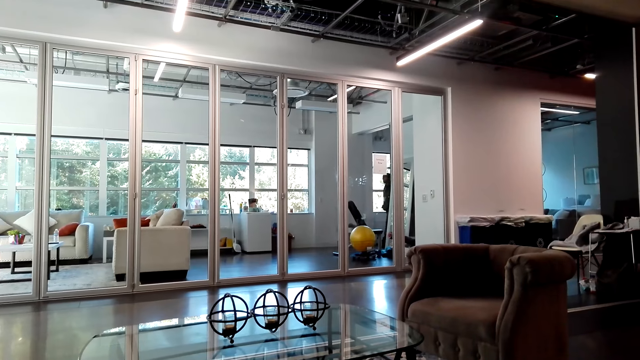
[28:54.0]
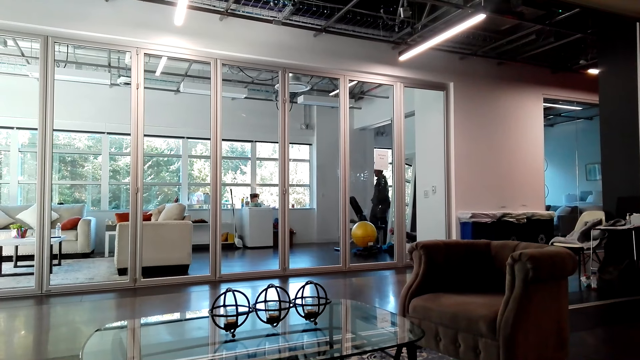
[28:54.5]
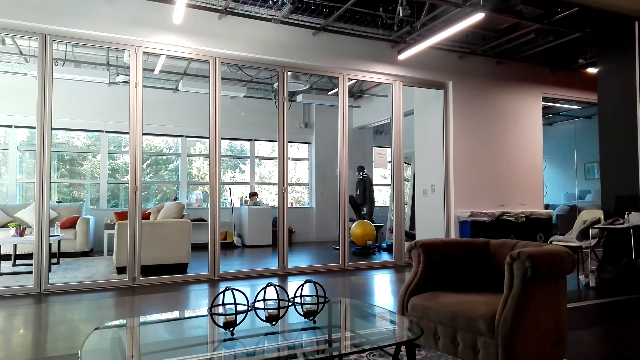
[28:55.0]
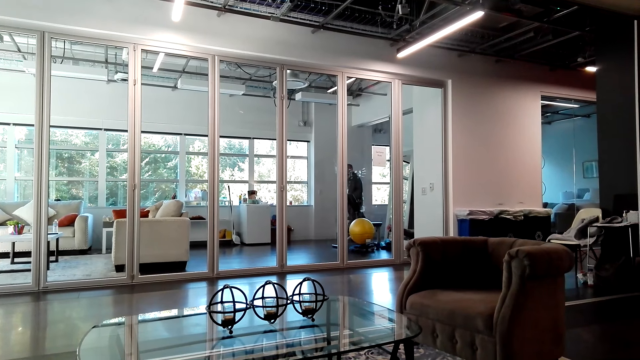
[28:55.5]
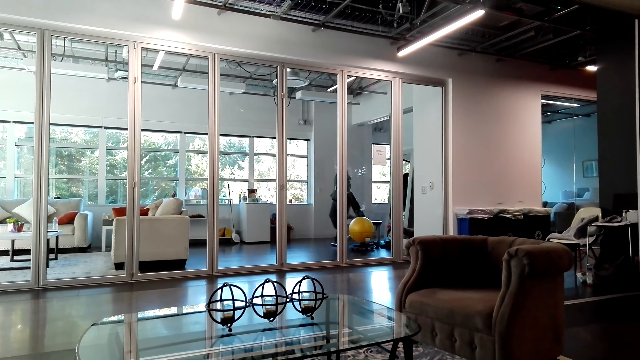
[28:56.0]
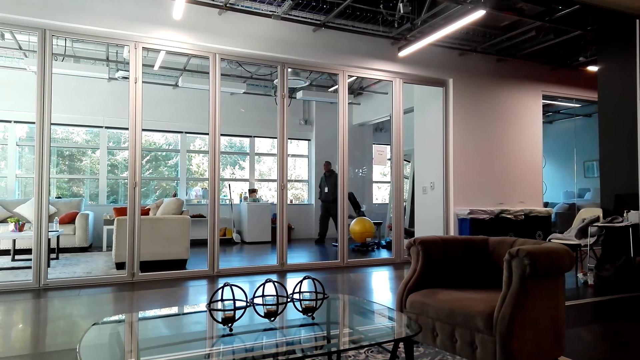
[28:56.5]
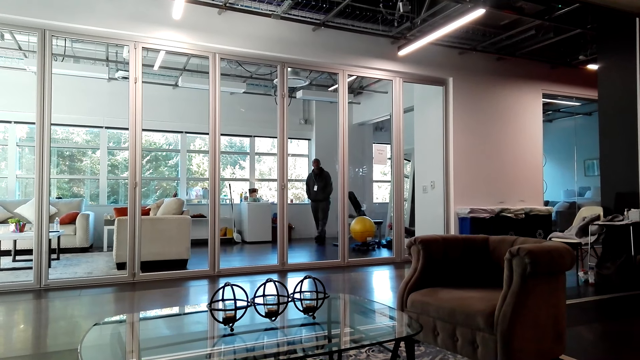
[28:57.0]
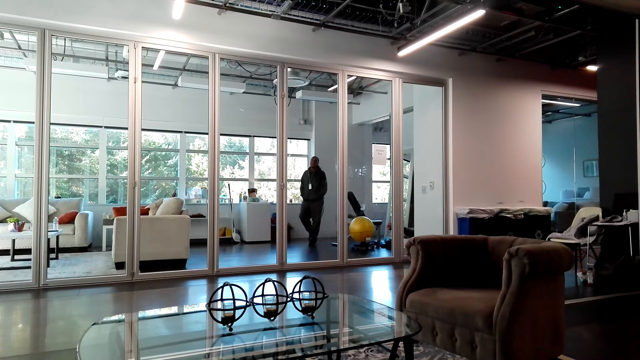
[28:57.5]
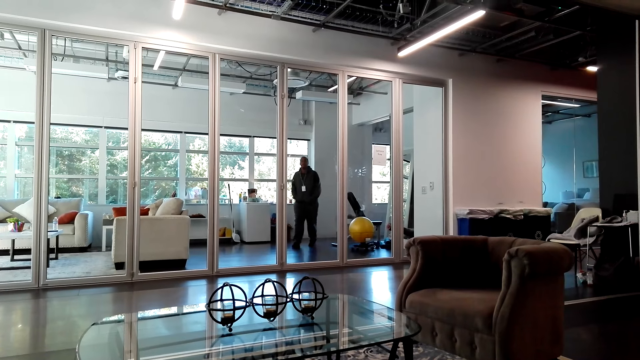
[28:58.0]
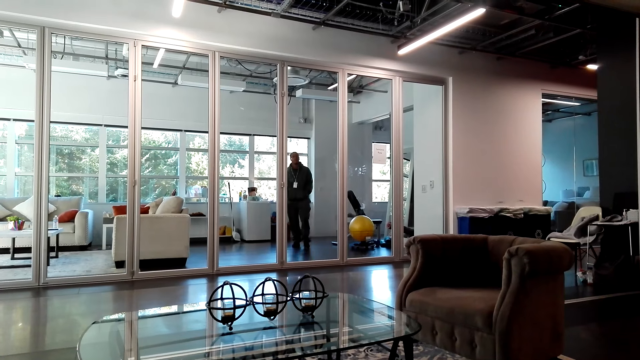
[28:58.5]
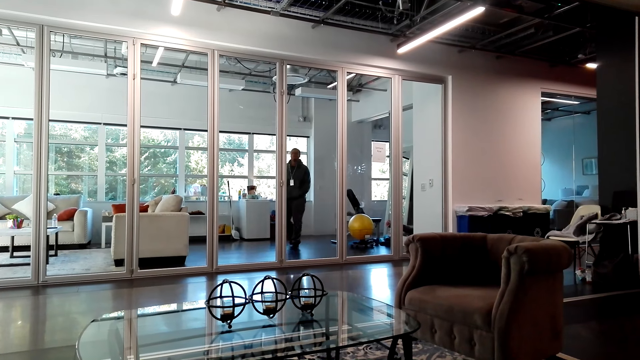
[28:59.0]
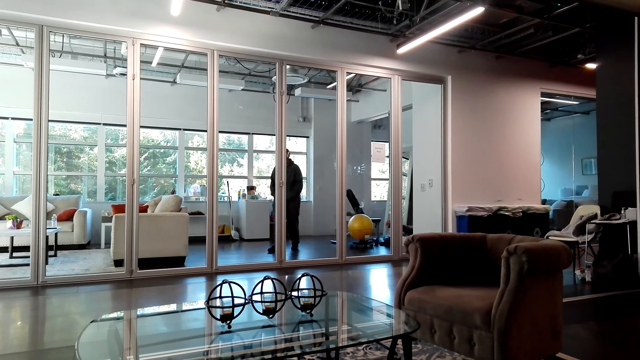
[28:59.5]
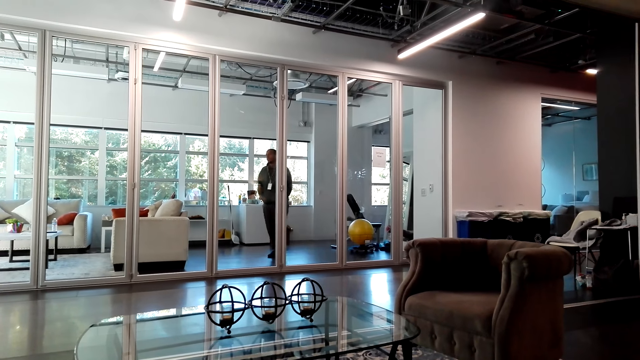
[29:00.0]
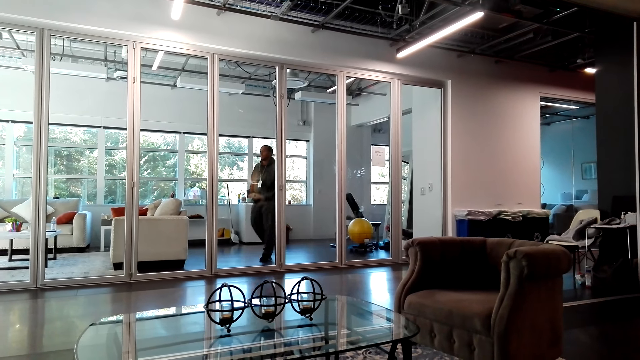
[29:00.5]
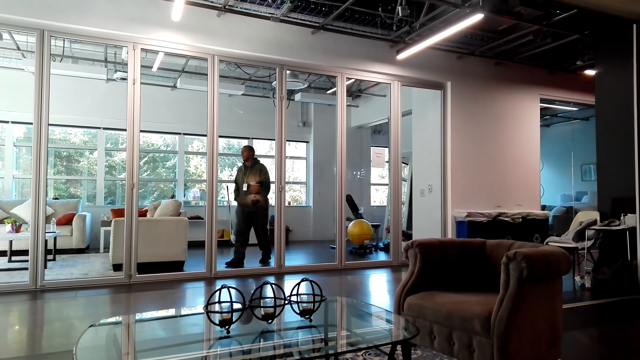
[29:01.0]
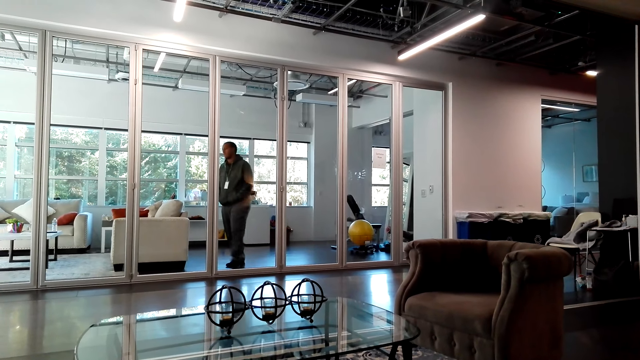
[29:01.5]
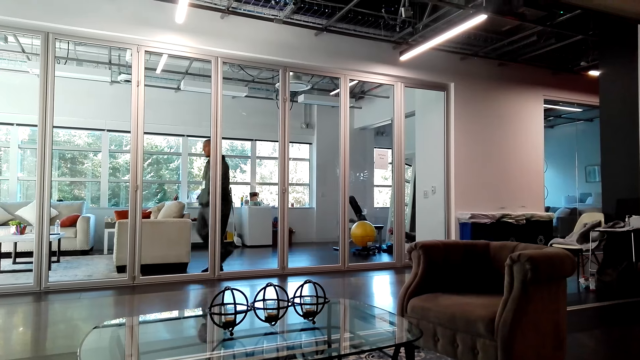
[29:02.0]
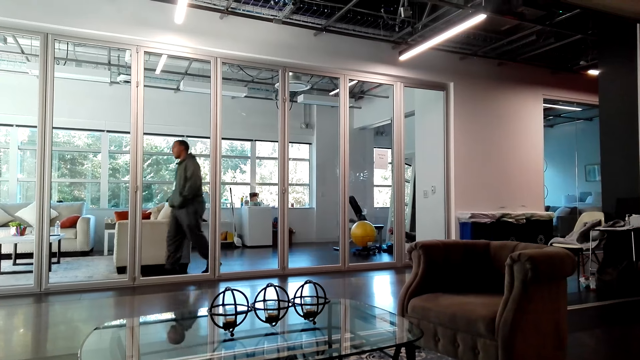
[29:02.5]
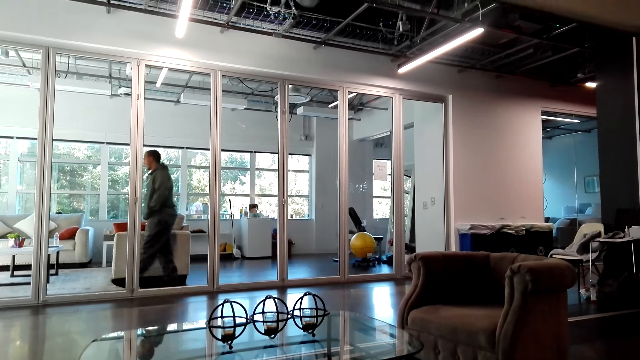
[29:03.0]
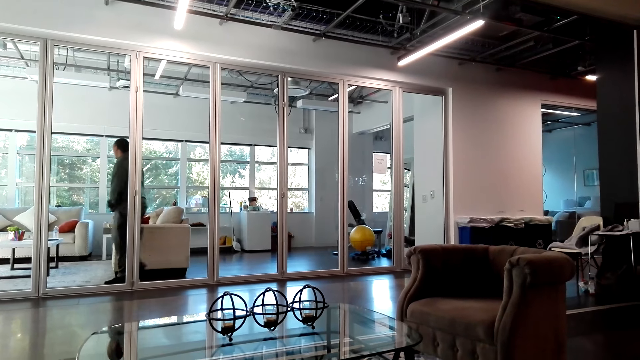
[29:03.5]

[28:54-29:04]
A person walks in the living room. The camera wearer talks to the person.

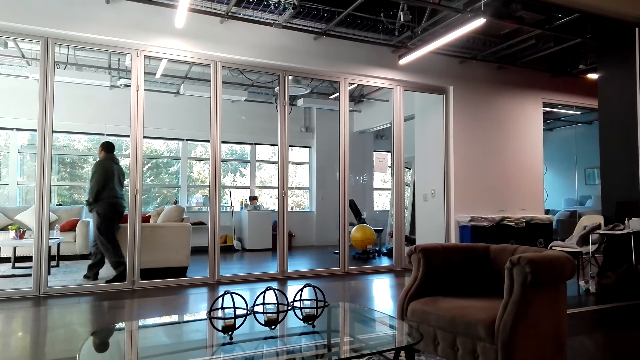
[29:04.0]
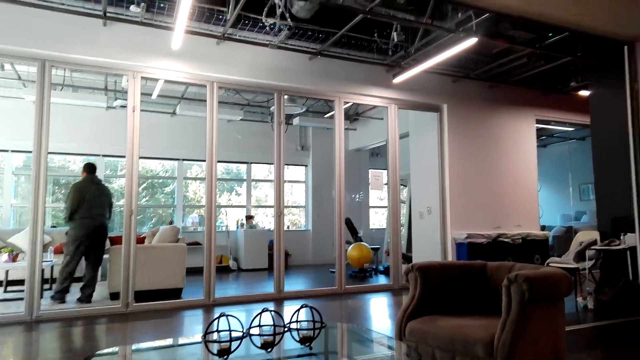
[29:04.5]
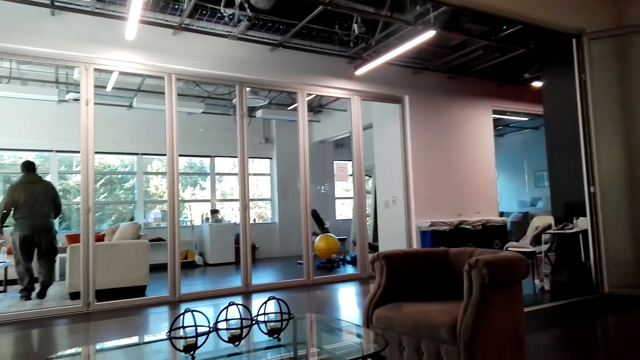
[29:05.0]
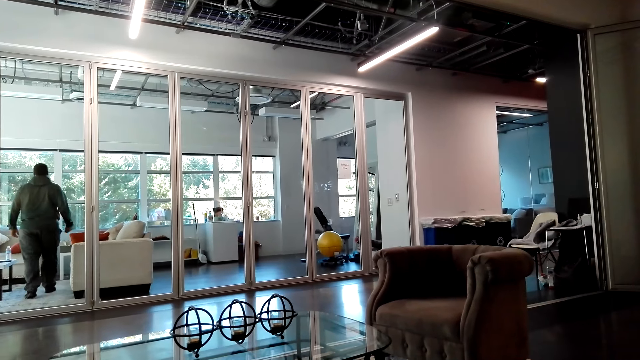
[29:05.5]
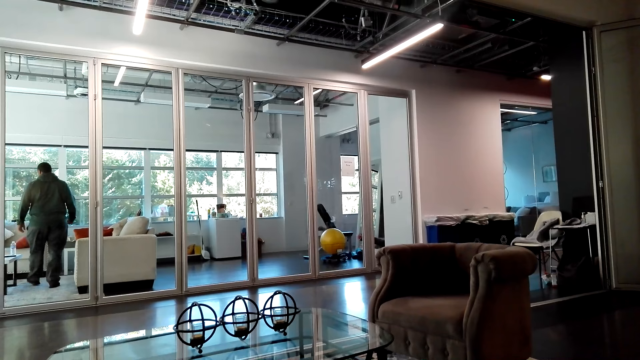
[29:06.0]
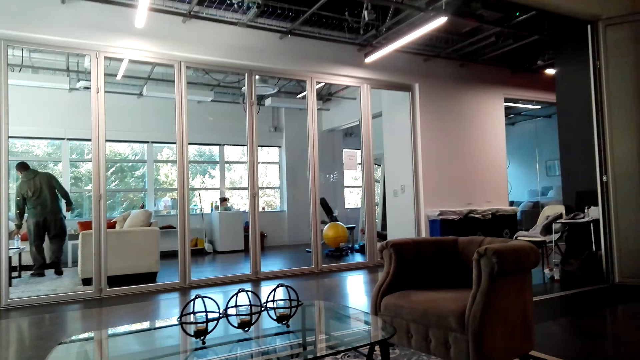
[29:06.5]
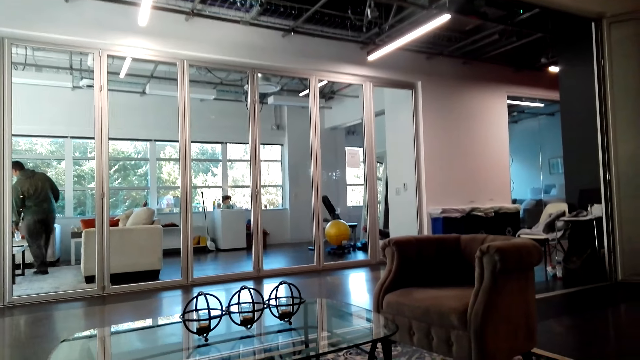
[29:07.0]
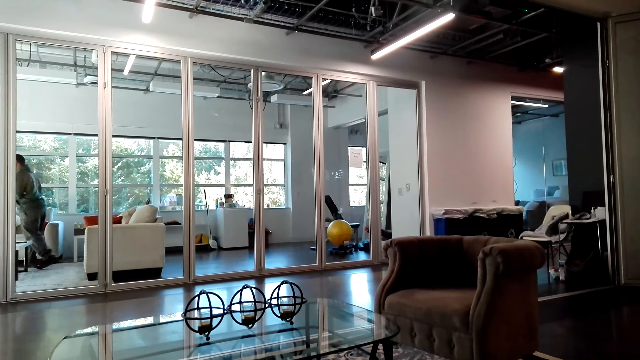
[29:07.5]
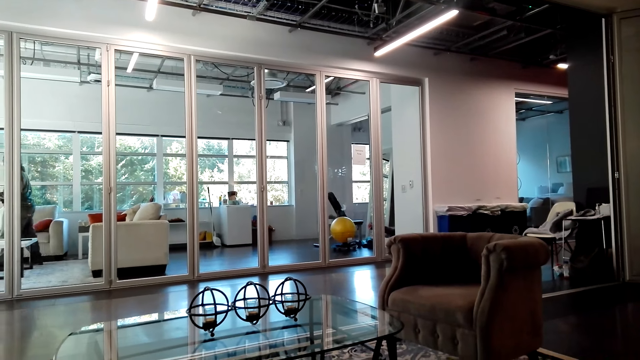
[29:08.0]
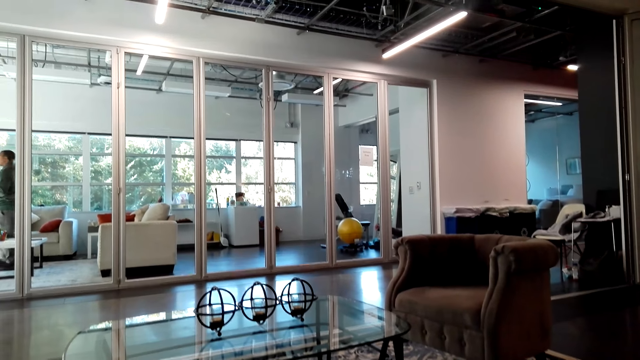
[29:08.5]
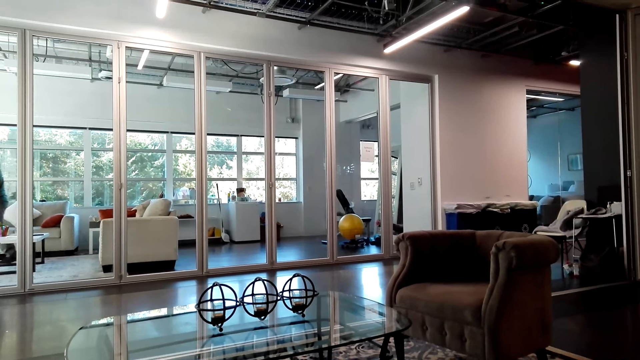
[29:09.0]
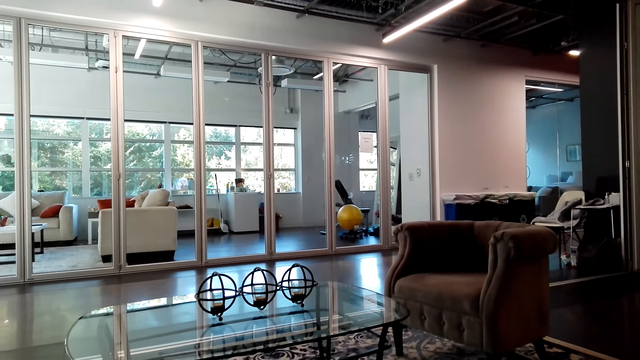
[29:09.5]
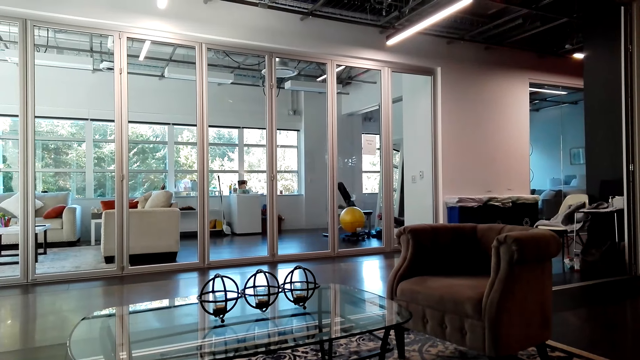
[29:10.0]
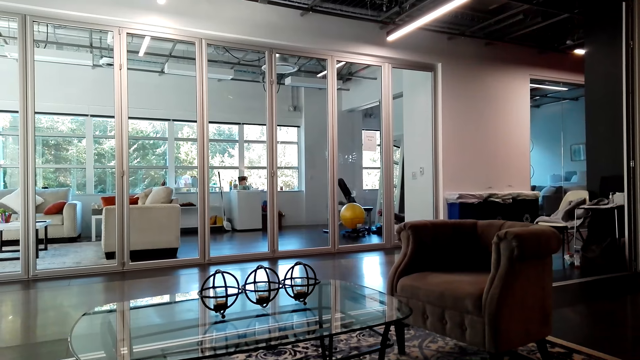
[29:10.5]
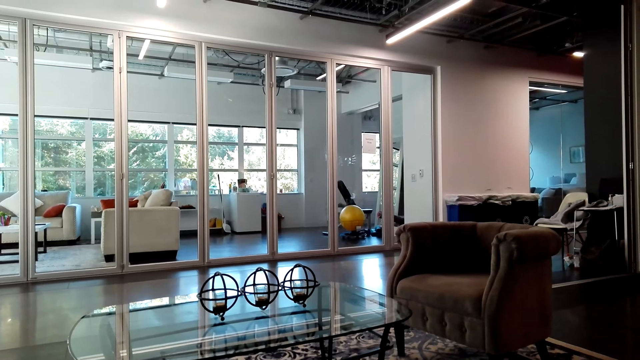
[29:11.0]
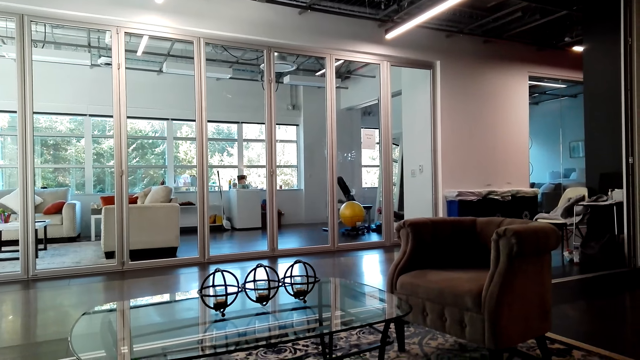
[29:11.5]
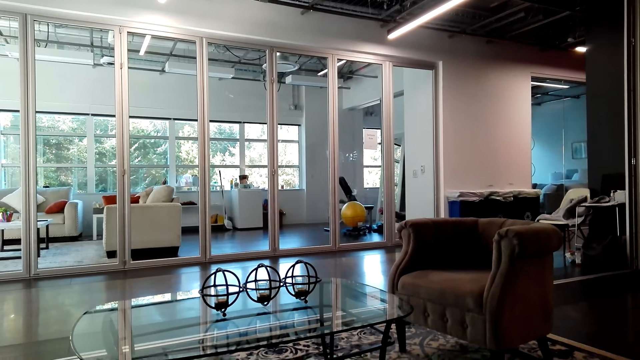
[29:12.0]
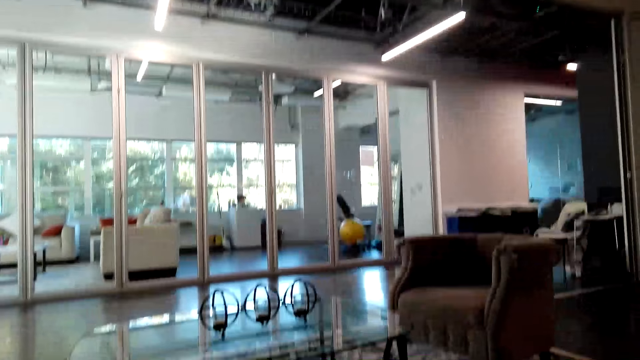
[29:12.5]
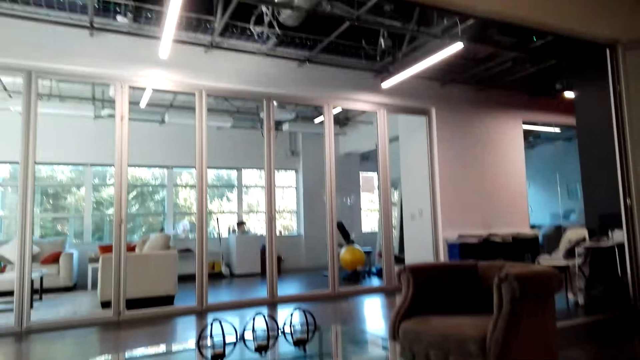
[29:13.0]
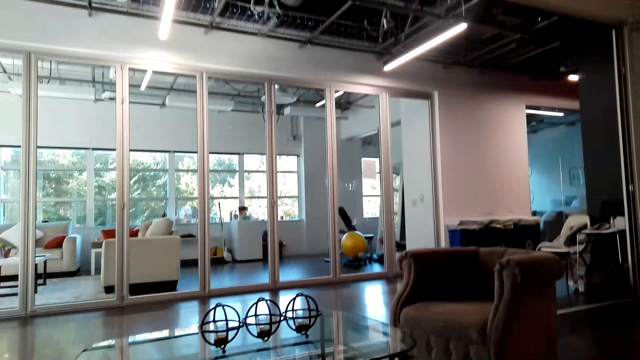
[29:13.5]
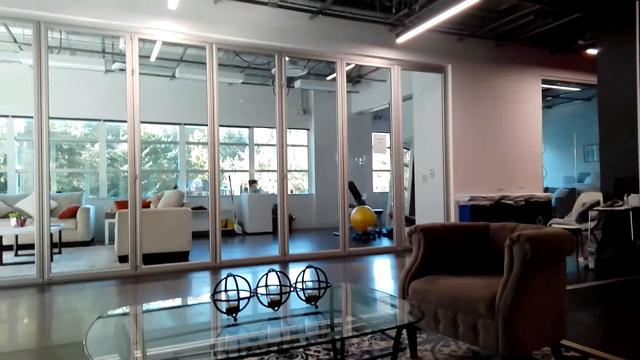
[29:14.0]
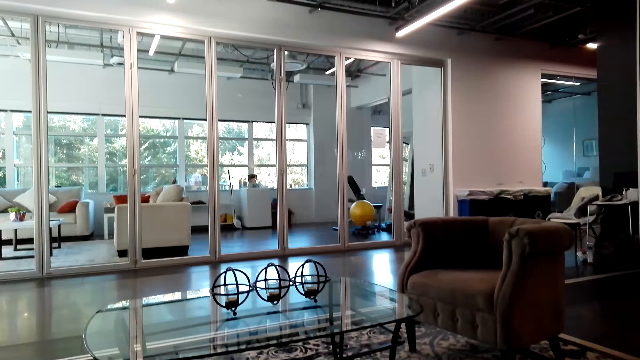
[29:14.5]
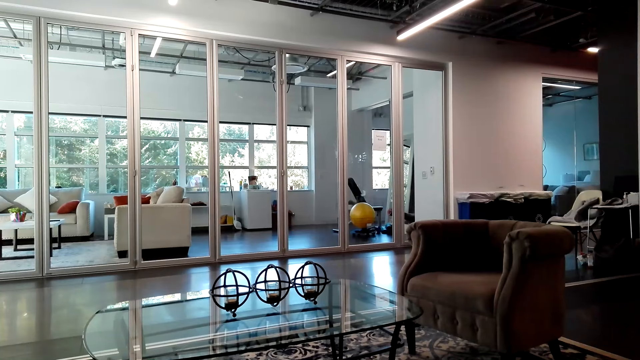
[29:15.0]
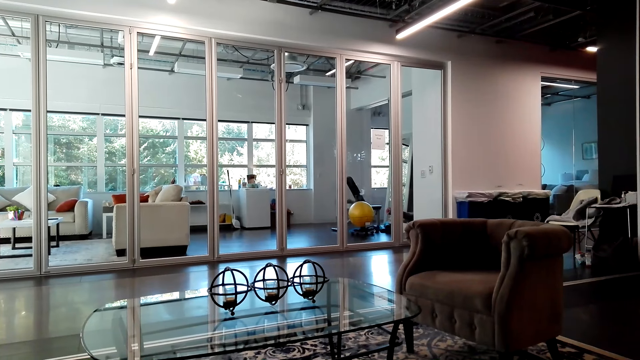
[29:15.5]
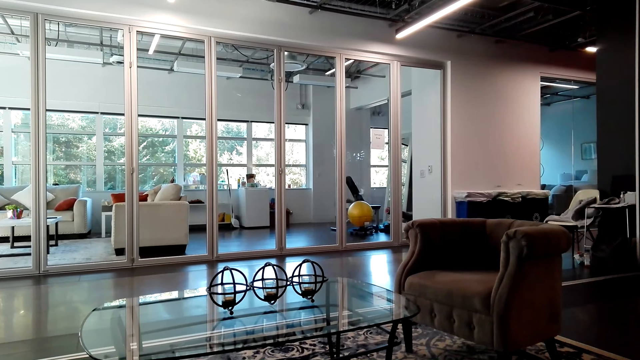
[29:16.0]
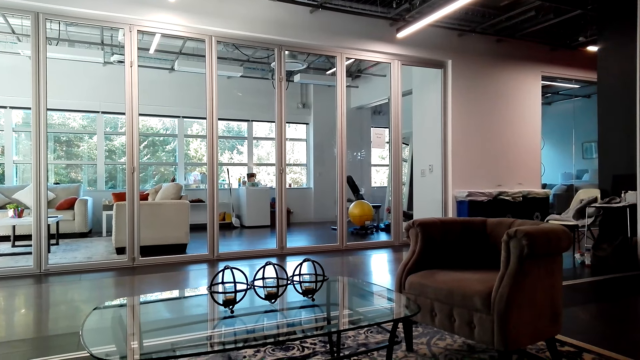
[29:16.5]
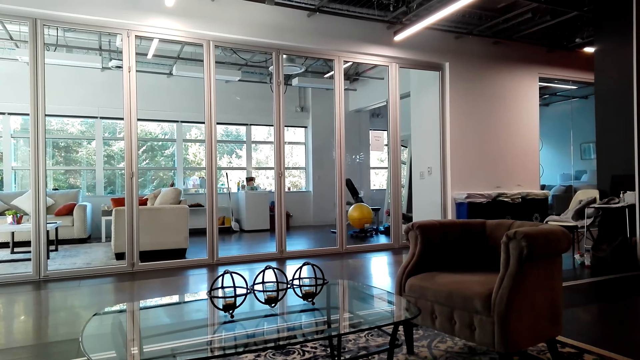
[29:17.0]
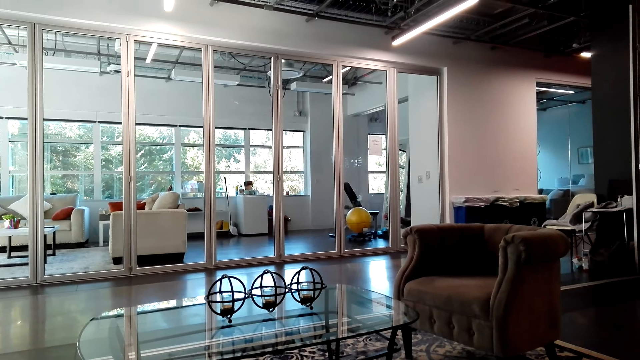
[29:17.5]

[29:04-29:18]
A person picks up the bottle from the table and walks away. The camera wearer looks around. He moves his head.
